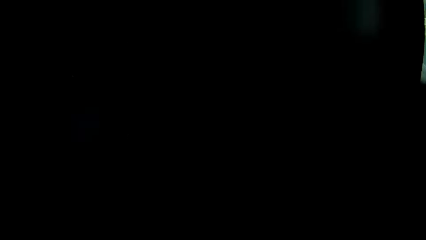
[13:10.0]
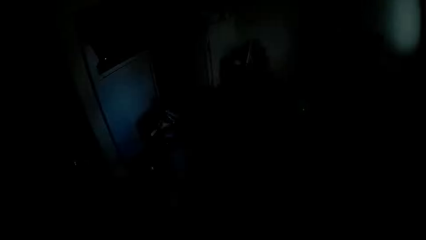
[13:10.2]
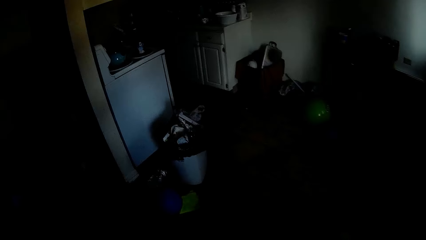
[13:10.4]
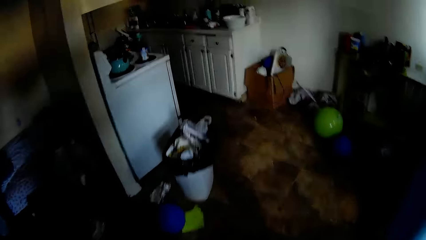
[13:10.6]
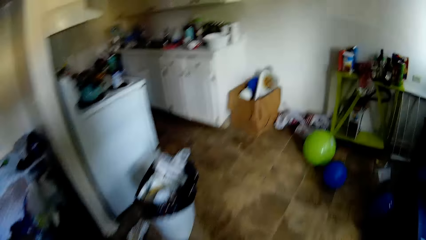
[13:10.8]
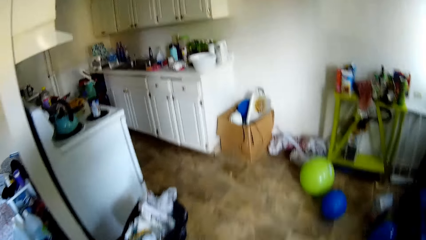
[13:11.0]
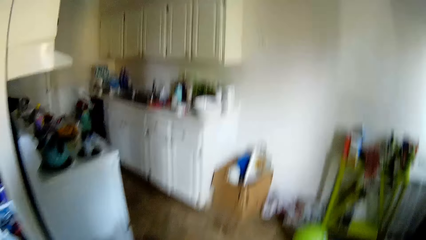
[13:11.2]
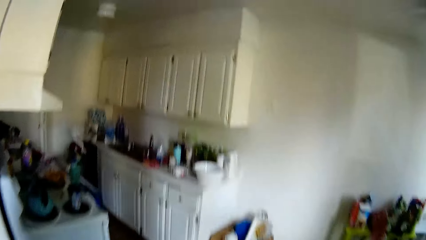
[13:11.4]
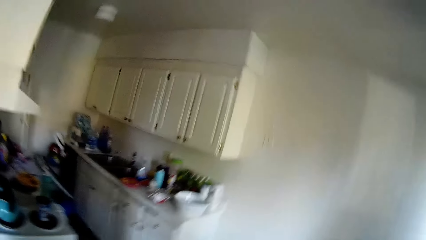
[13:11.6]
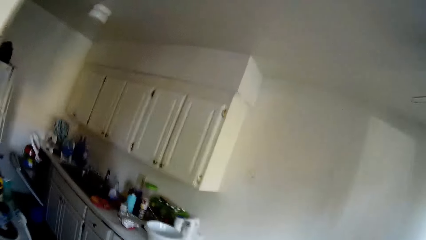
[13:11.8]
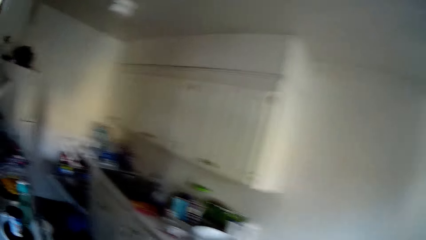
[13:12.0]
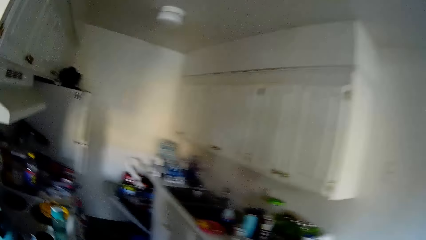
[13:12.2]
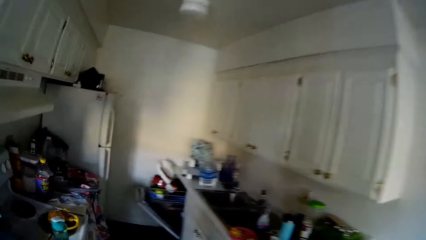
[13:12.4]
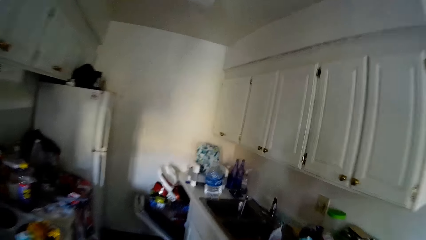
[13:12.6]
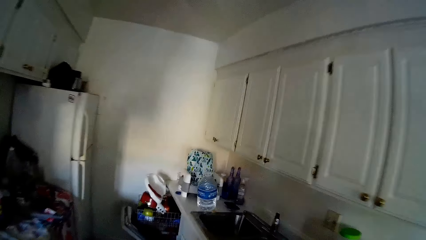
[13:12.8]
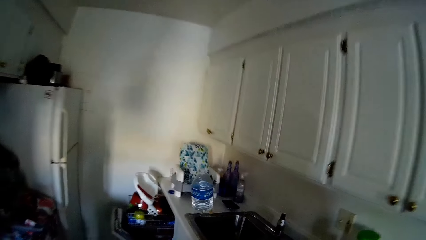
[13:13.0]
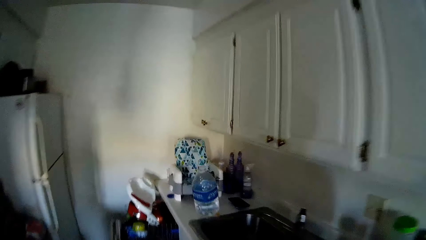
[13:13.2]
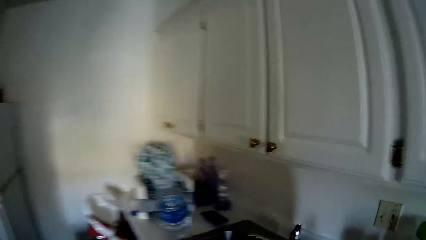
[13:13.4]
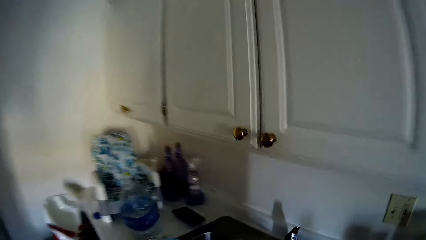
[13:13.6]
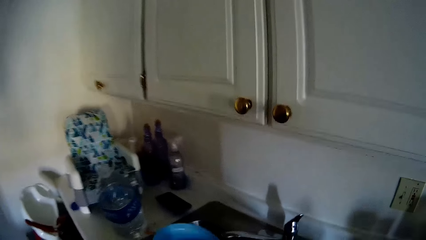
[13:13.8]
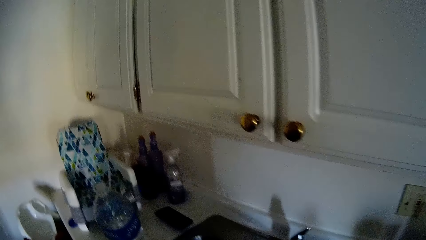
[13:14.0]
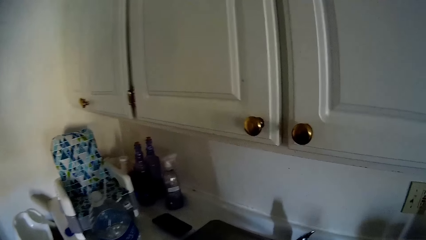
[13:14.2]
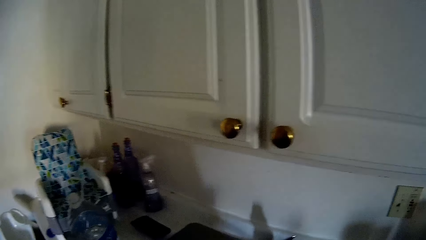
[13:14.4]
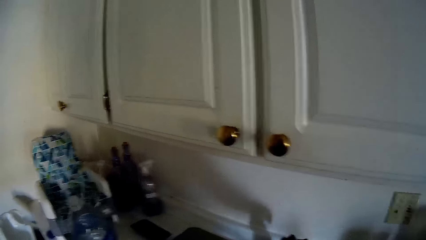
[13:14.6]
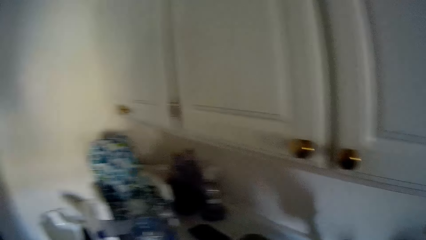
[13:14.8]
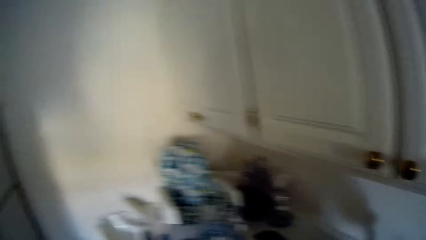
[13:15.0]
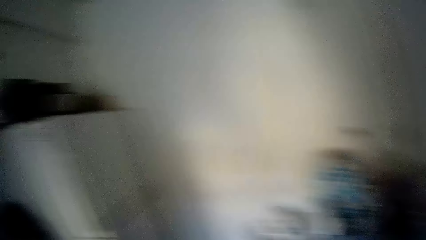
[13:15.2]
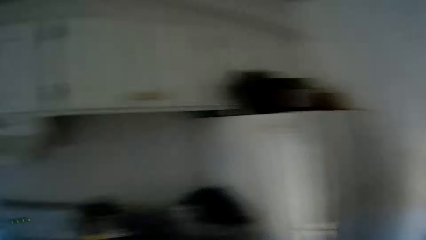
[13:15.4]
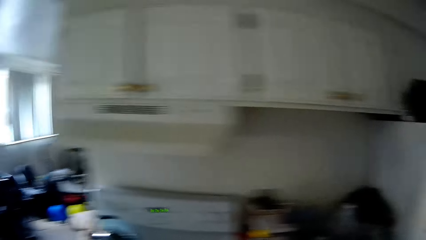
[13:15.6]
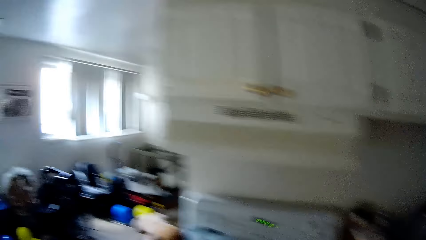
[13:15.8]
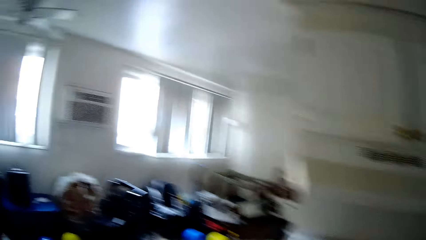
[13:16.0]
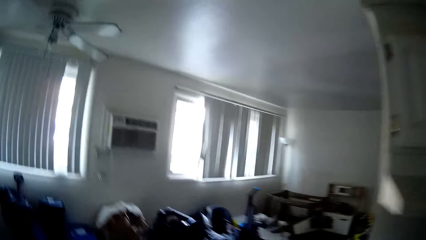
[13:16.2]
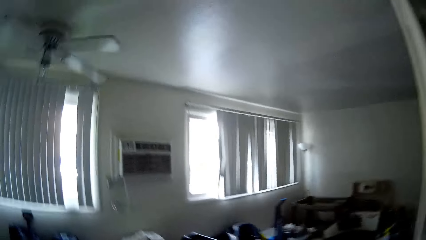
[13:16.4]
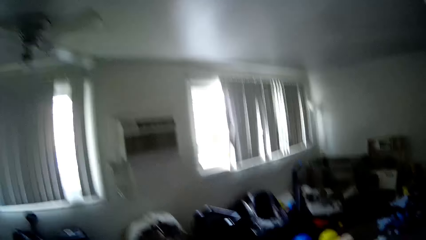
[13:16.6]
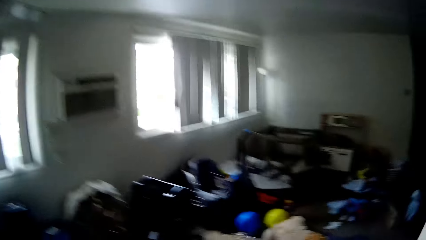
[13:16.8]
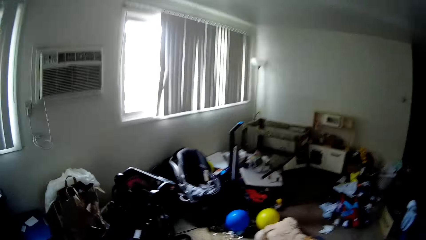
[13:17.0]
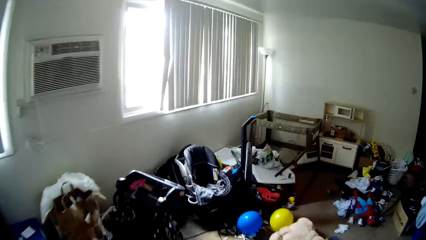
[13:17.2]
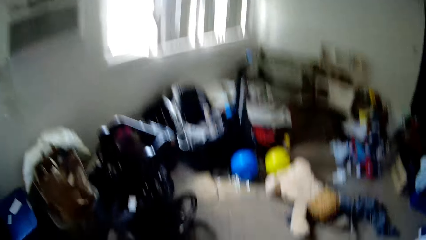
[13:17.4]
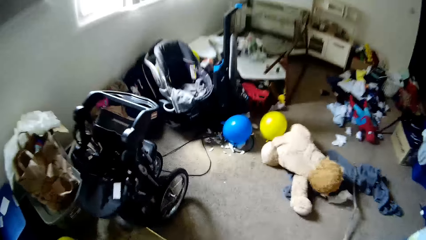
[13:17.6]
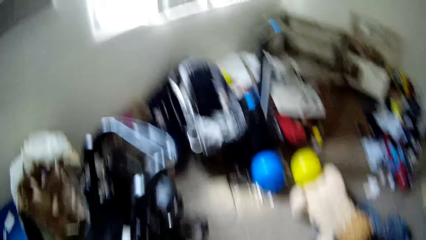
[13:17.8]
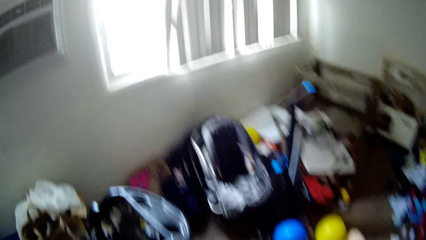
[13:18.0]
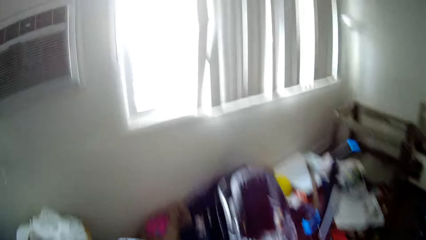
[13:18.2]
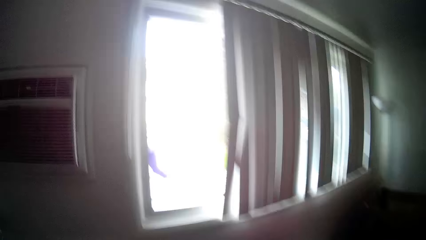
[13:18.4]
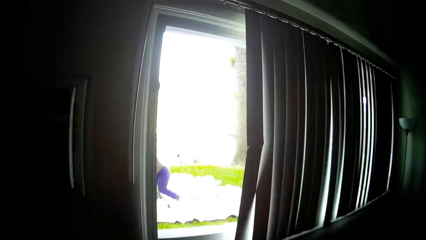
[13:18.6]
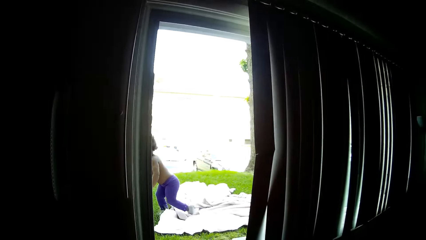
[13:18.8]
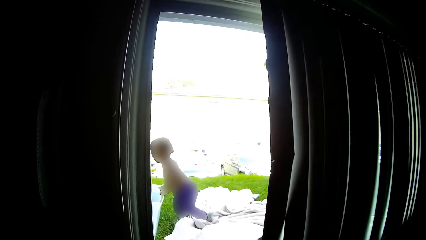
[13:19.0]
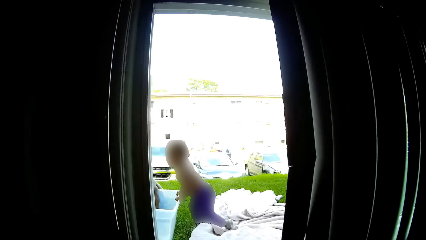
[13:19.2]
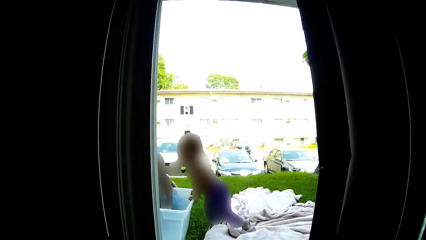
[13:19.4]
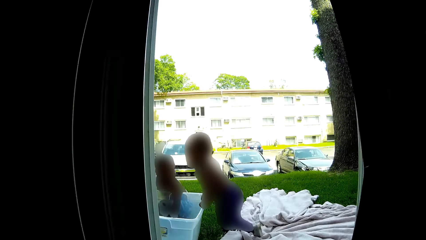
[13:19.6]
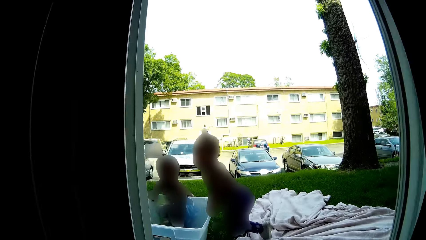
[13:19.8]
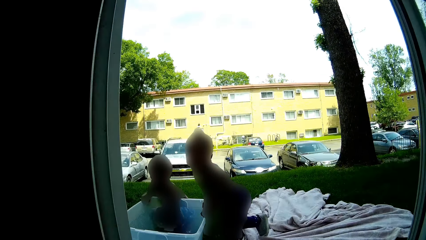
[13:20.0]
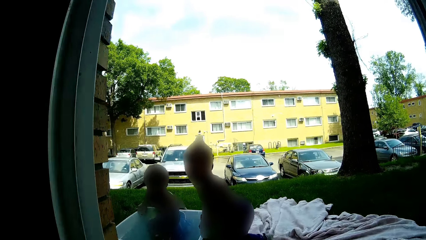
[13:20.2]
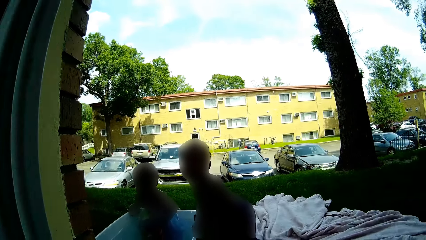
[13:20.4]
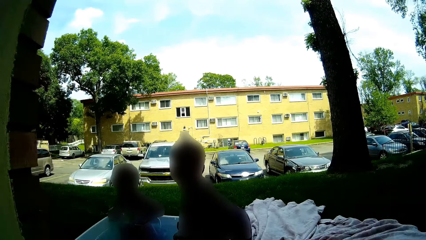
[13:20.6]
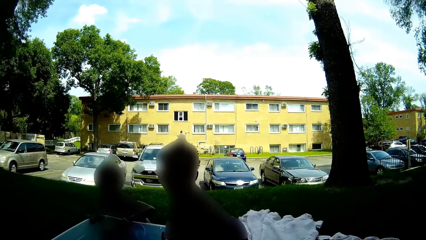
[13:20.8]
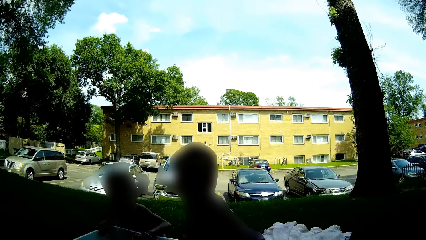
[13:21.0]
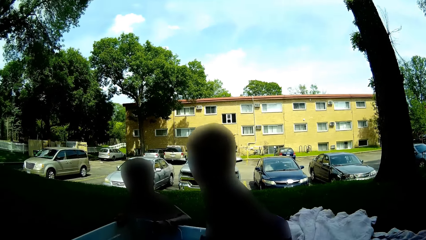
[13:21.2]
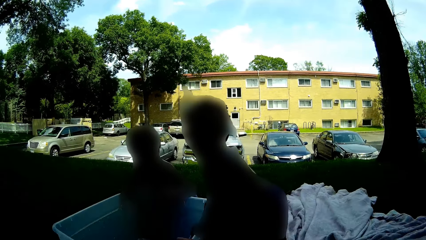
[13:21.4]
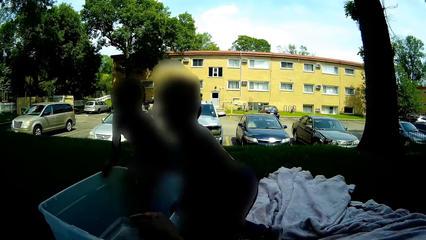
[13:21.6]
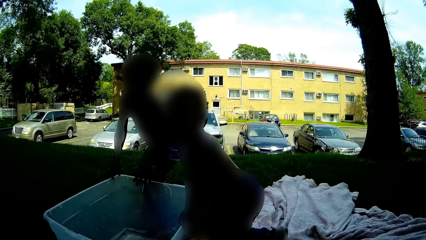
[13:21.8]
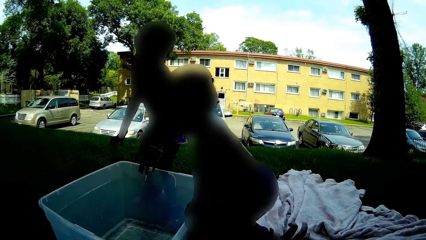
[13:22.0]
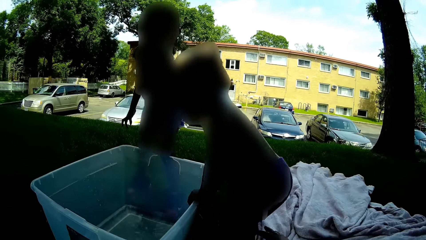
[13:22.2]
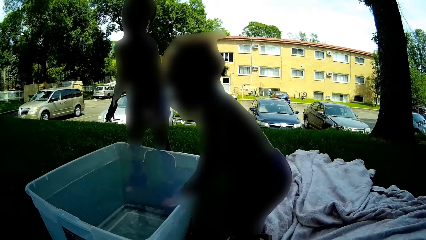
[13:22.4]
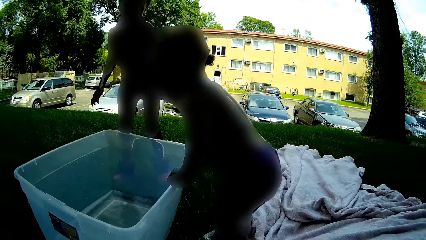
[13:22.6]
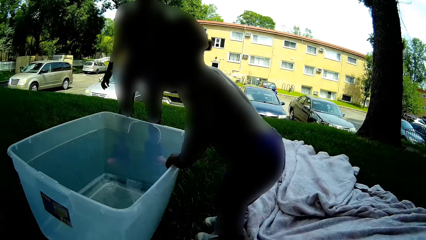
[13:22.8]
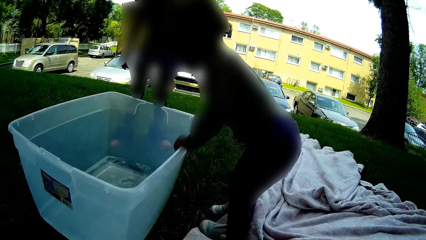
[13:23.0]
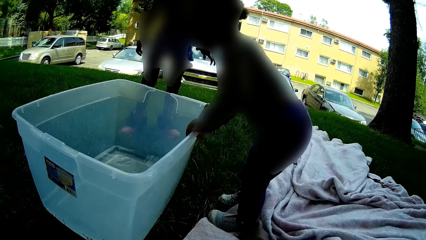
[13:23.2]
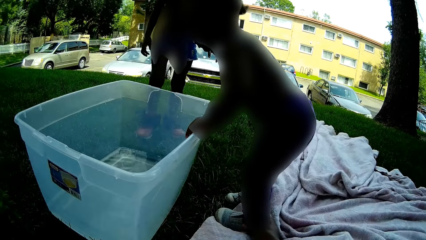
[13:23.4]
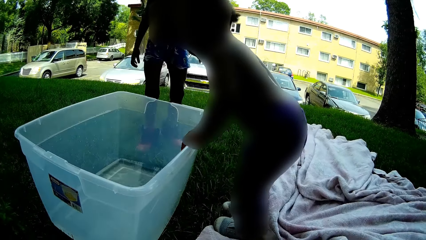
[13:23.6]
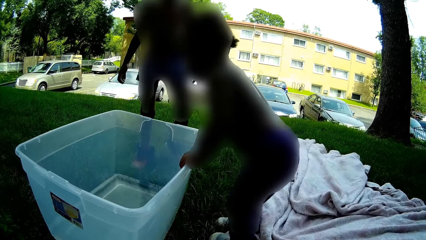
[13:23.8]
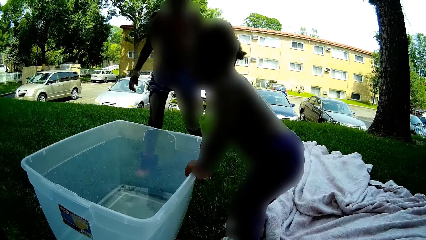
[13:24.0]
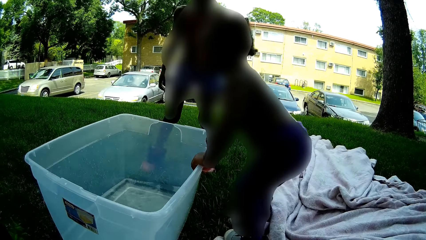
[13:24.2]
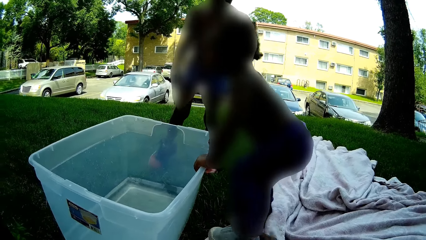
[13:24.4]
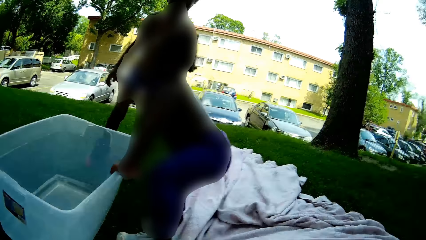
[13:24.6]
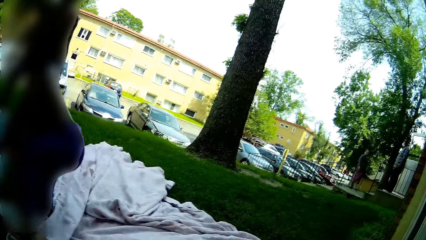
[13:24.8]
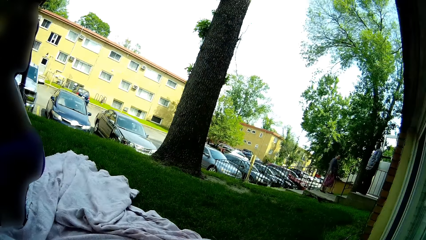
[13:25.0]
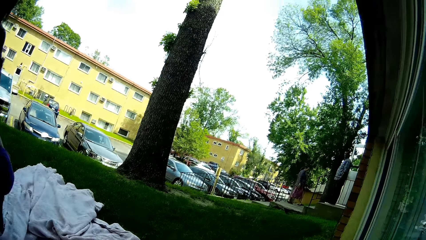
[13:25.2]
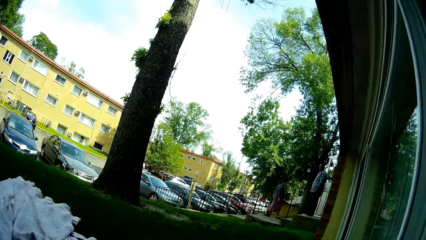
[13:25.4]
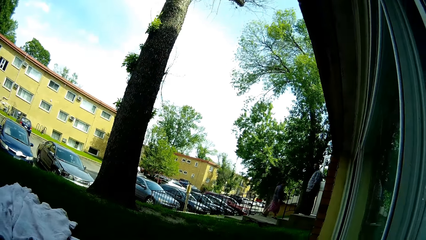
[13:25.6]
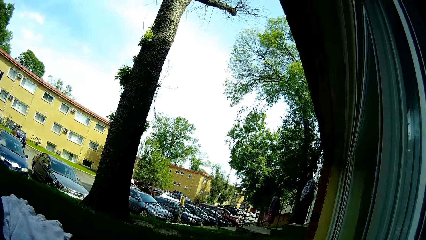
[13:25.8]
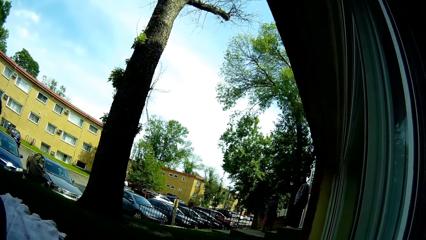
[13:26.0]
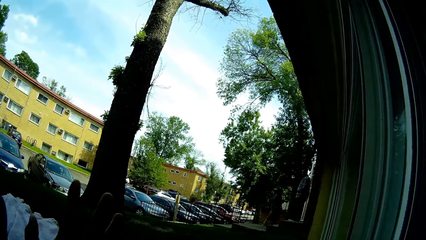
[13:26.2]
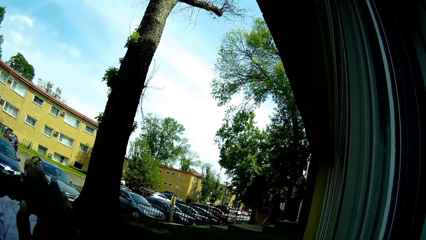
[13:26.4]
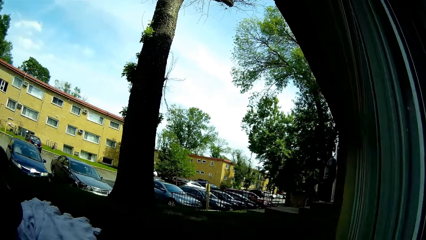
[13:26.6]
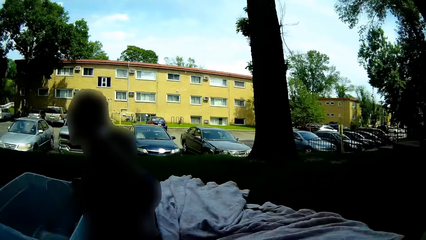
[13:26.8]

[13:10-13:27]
The camera wearer walks into the kitchen. She touches the tap with her right hand, puts the bucket in her right hand into the sink. A baby holds the plastic on the grass with her hands. Another baby plays with the water in the plastic with her hands. The camera wearer converses with the first baby.
